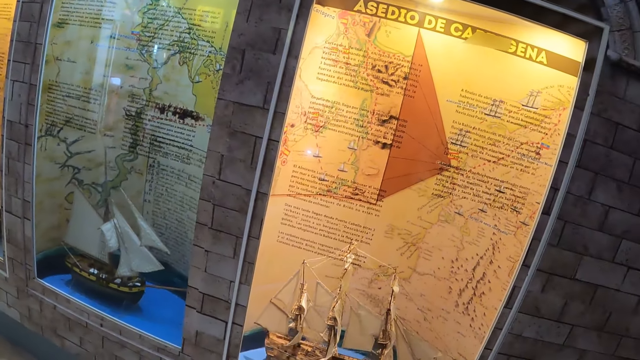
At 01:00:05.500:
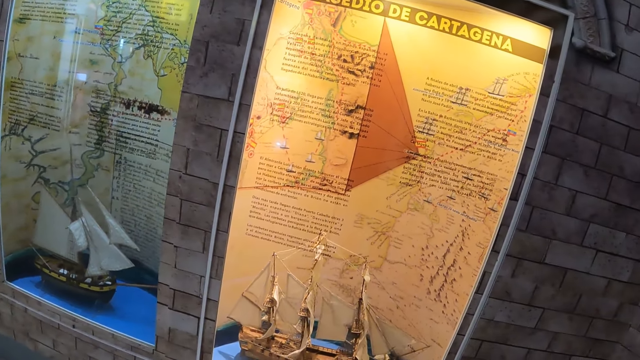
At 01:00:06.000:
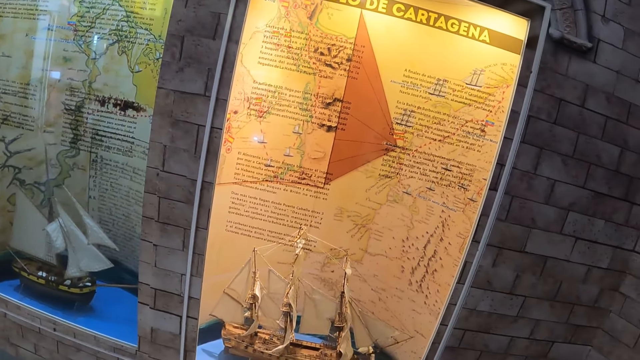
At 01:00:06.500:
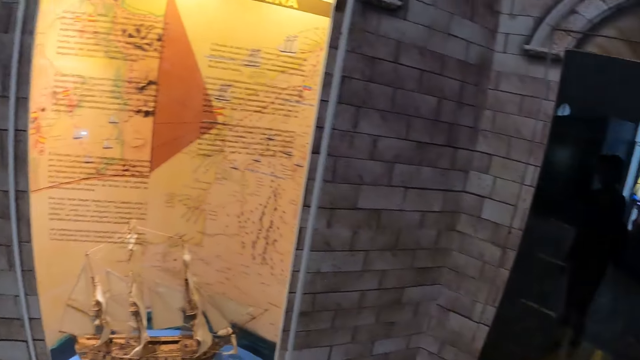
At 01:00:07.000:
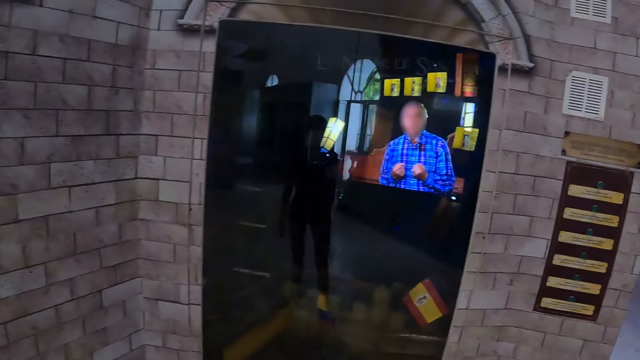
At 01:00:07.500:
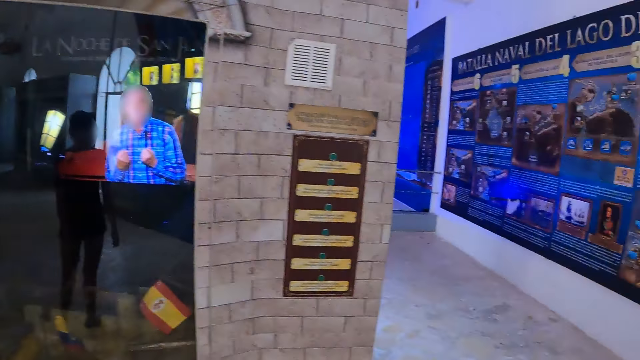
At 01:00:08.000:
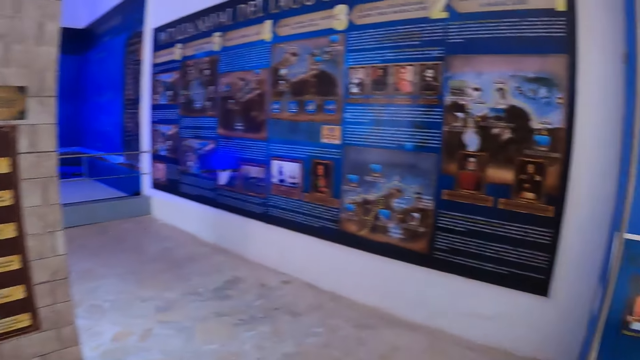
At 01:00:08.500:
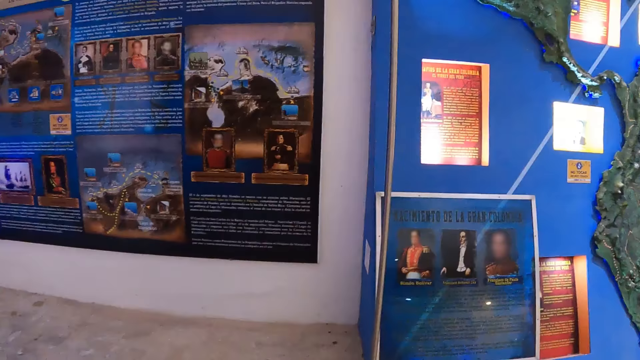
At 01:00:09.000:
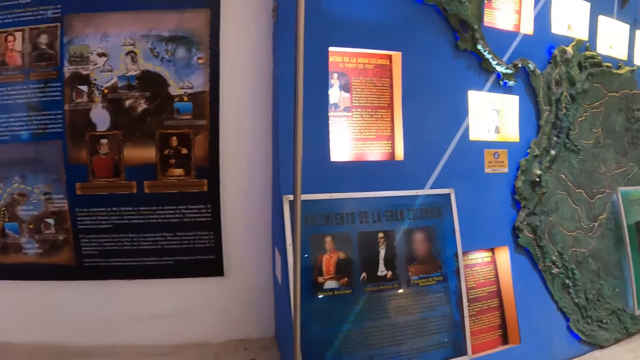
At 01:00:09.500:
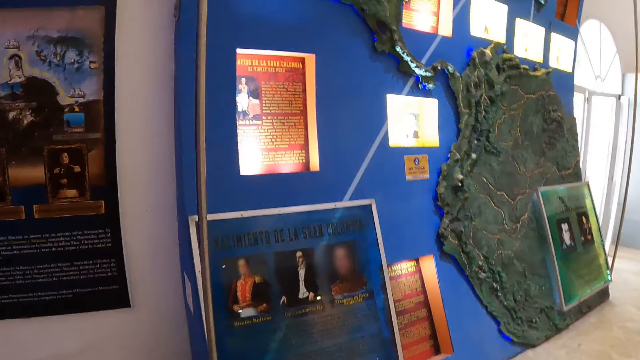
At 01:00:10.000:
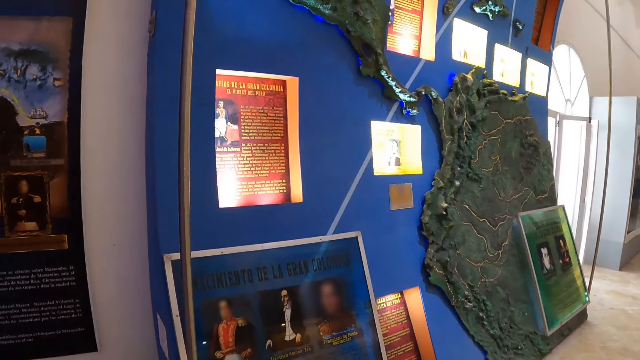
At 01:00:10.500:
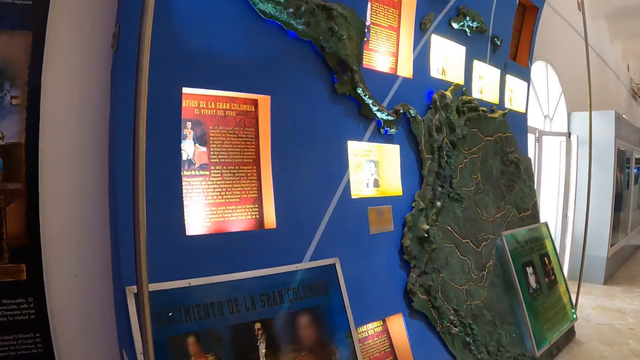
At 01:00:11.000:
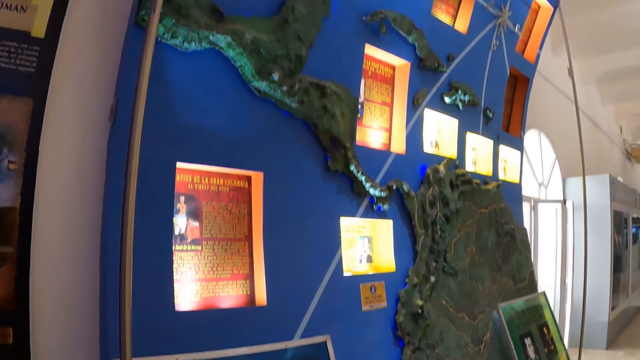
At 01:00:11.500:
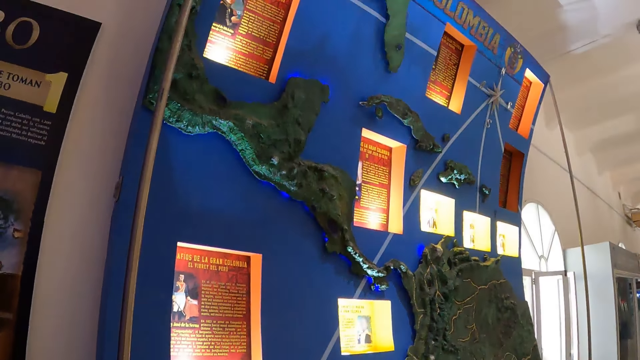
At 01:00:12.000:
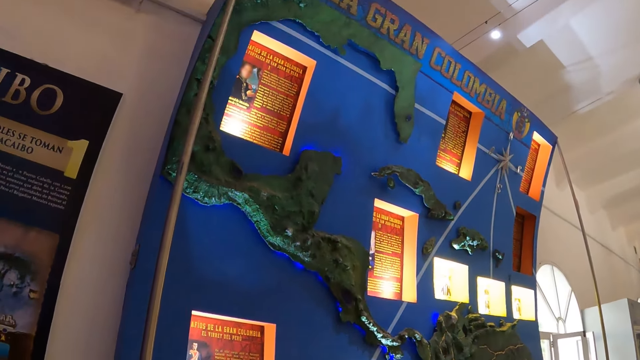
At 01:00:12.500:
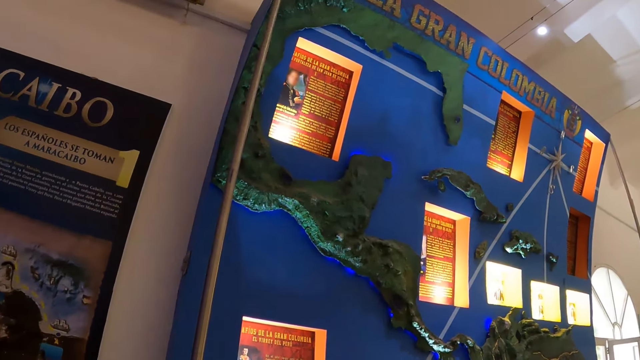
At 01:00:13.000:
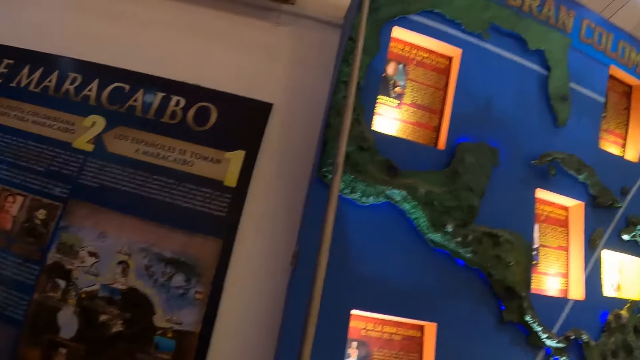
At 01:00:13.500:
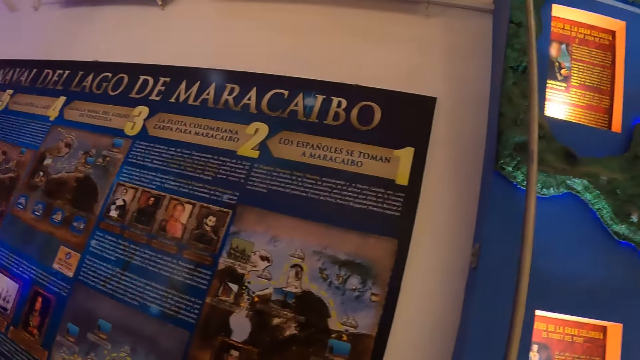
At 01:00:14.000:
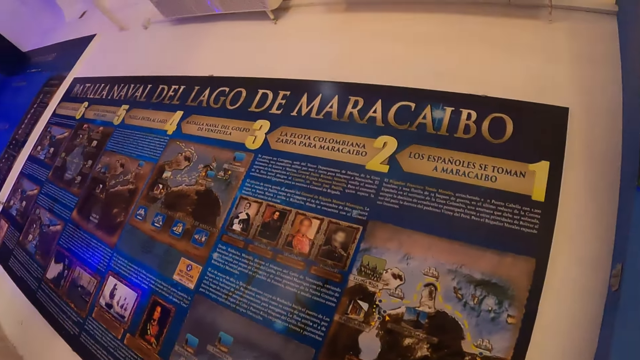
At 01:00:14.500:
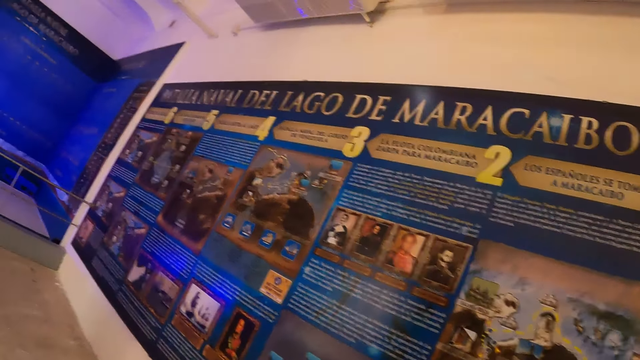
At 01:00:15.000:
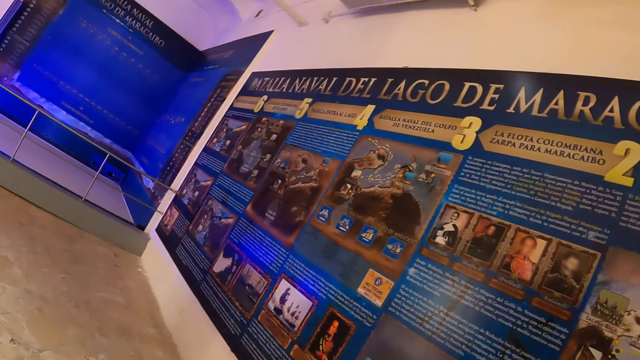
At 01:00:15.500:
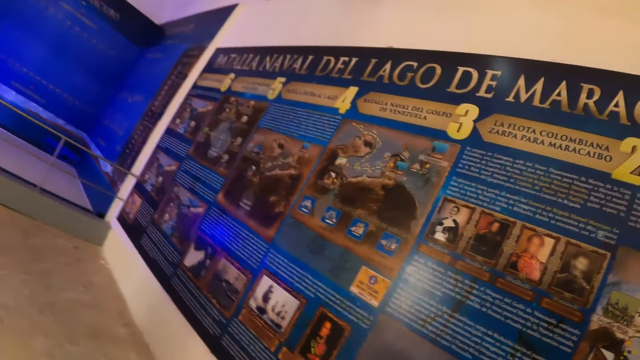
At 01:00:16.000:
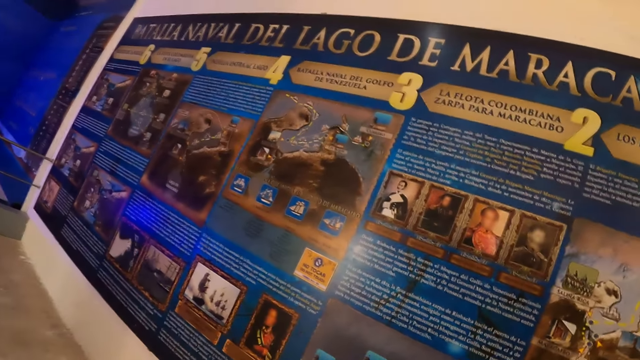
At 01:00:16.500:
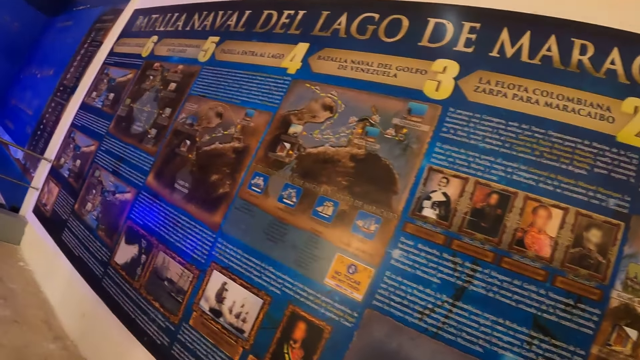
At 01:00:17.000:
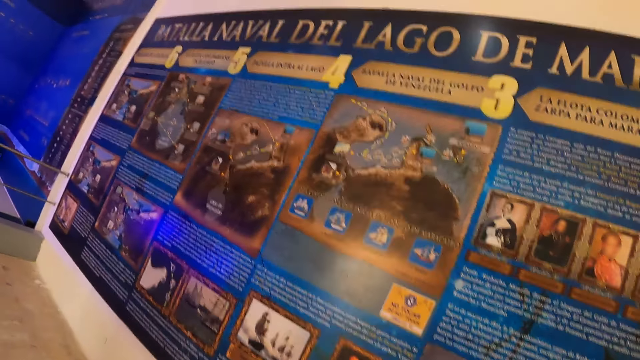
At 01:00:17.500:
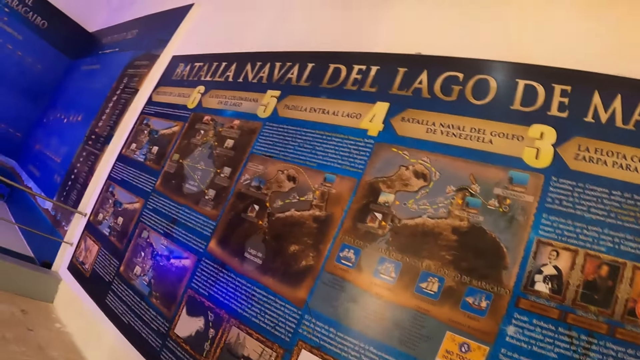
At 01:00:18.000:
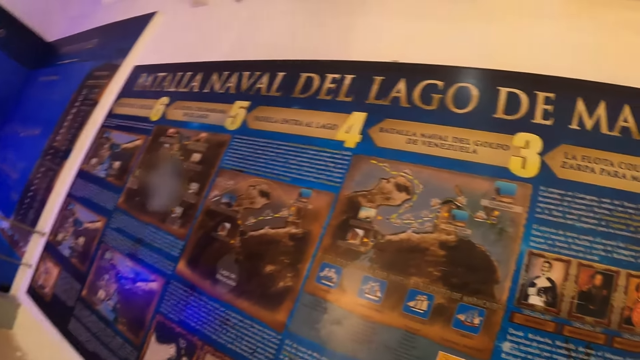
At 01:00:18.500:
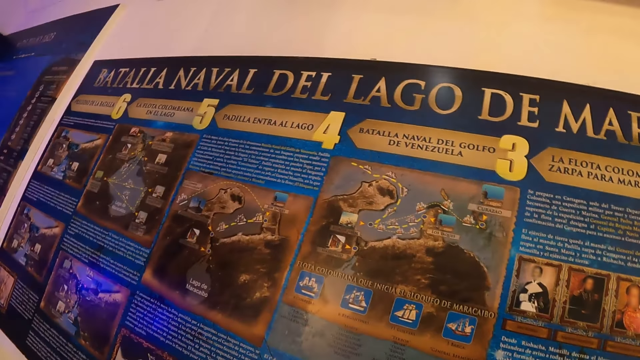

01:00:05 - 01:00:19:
The camera wearer peruses a historical chart. They turn around. They walk in the historical building. They examine a historical article. They look around. They examine the historical article. They examine the historical article again.

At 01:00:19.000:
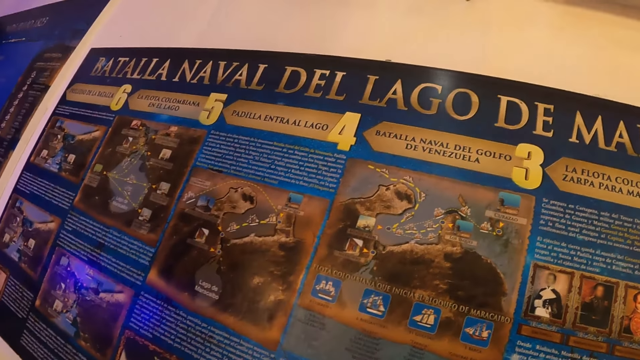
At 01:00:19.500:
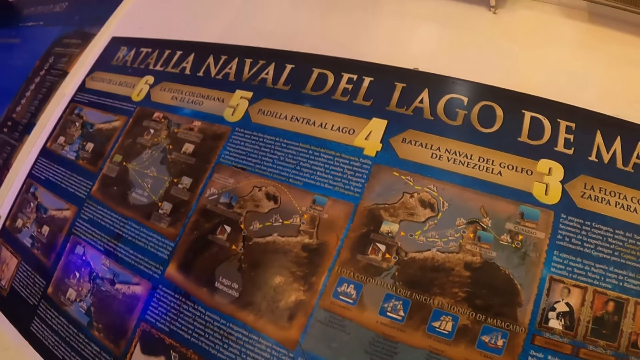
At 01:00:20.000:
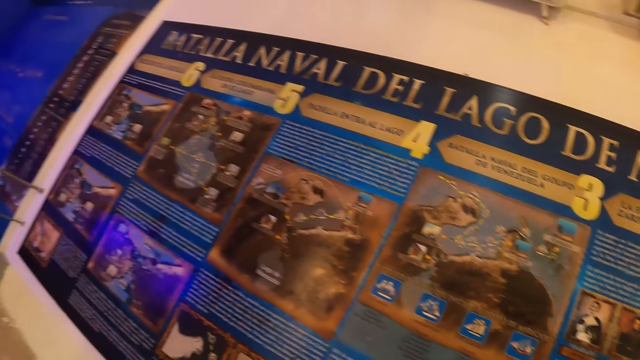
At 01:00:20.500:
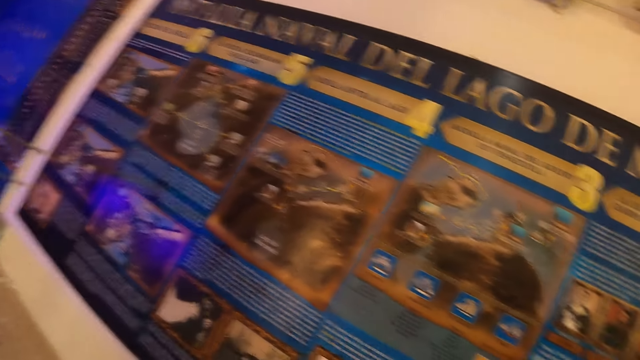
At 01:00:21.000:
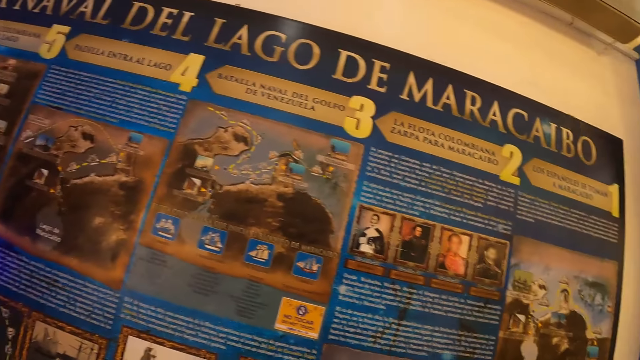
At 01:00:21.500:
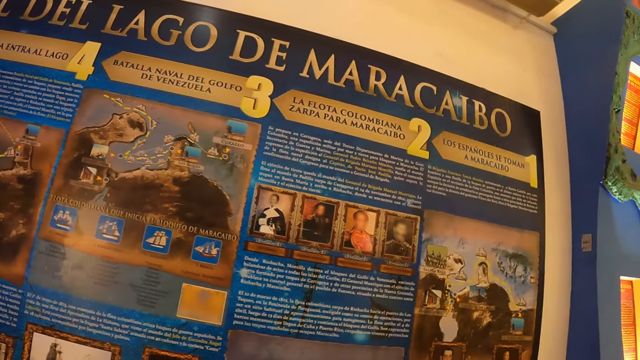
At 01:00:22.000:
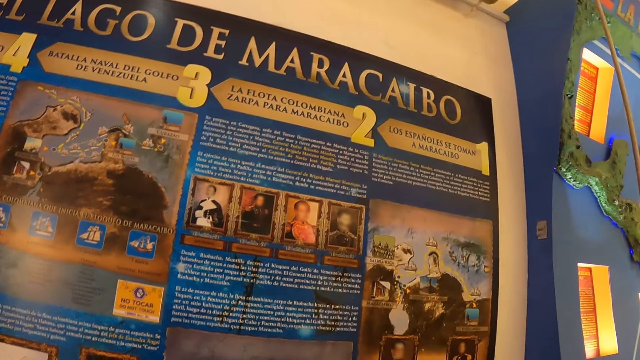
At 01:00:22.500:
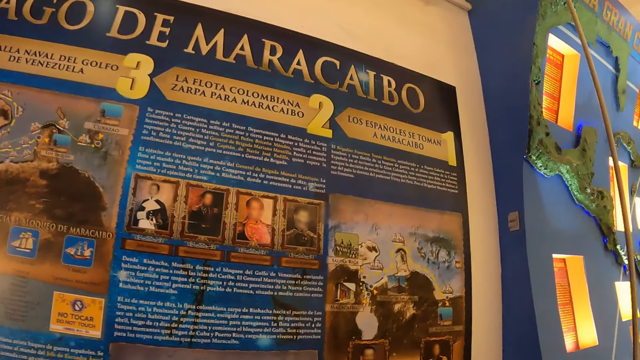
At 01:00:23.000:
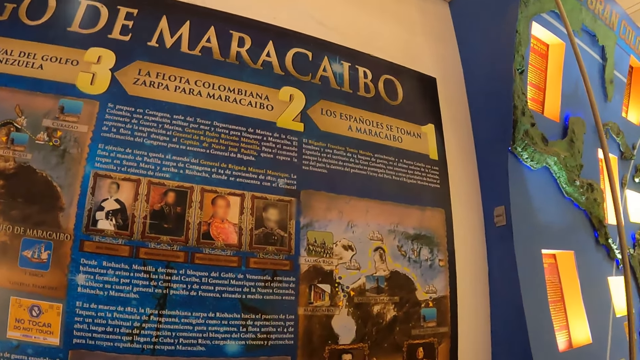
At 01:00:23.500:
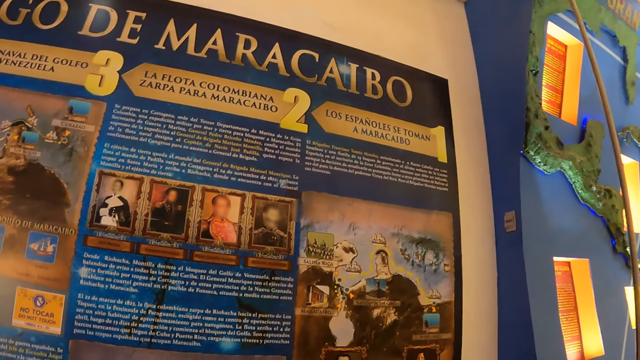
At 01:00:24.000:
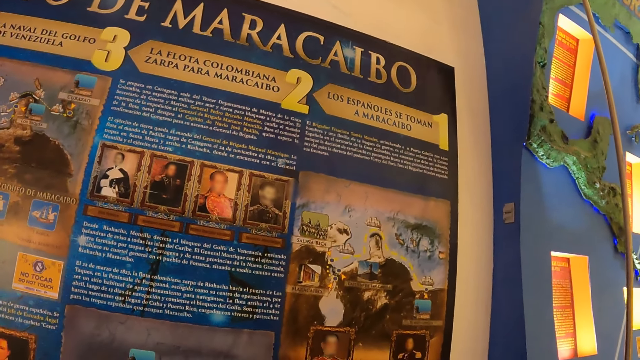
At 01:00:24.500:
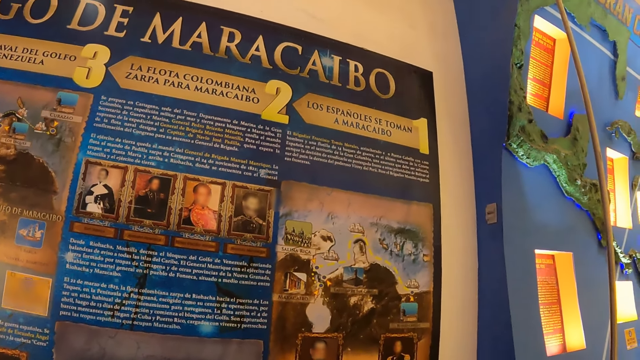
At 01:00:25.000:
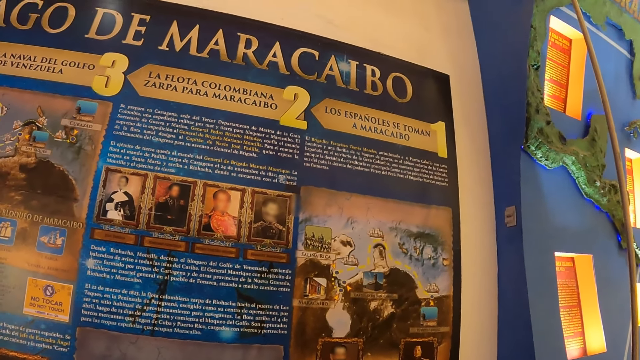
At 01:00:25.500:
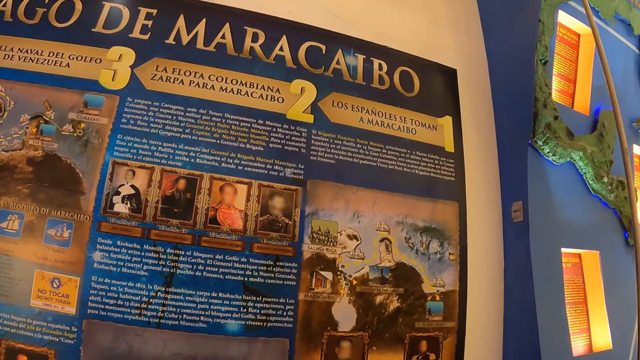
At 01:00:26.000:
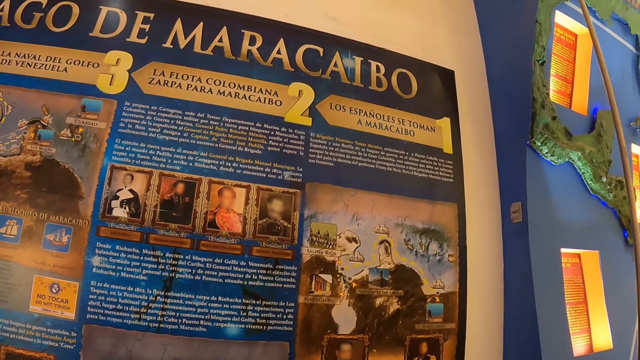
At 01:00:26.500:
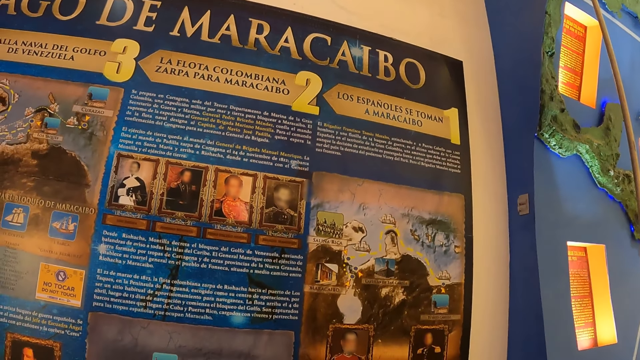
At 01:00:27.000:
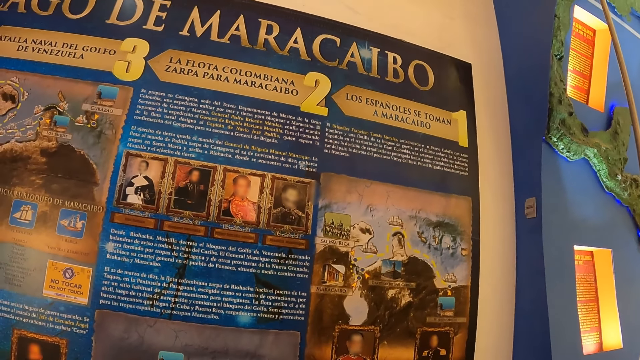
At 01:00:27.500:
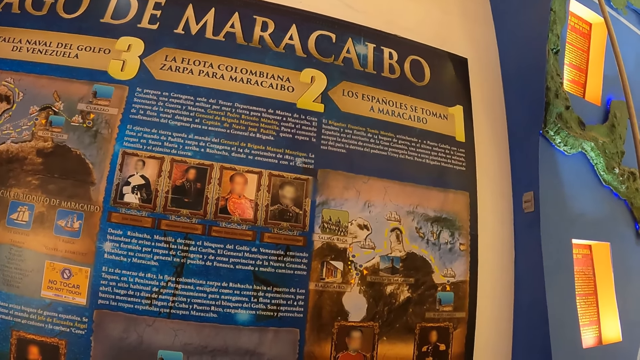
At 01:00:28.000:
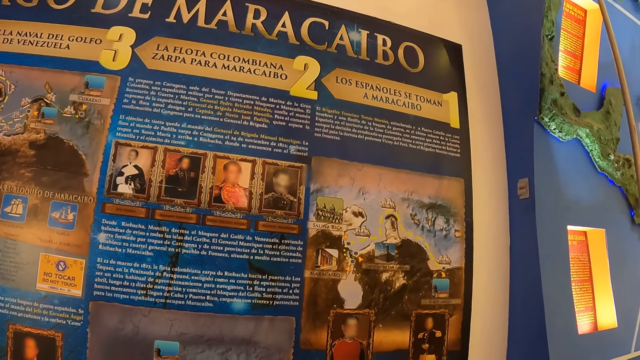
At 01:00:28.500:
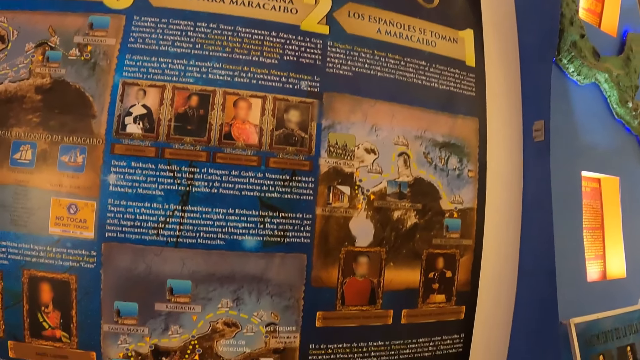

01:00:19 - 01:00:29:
The camera wearer examines a historical article. They examine the historical article again.
